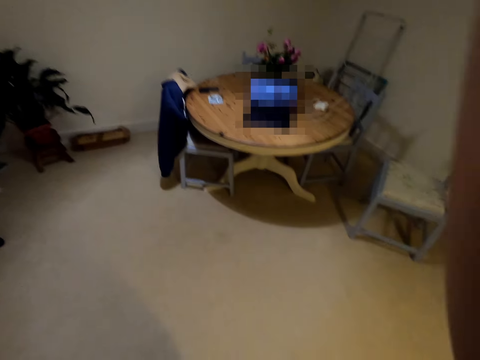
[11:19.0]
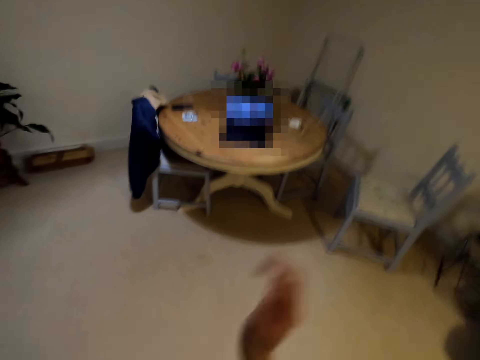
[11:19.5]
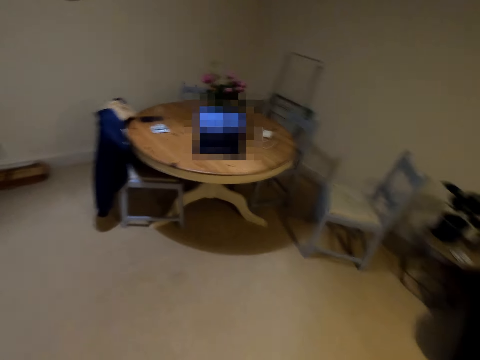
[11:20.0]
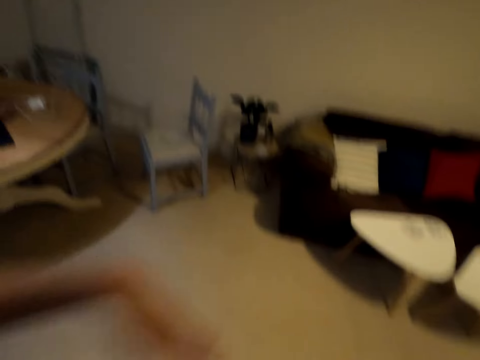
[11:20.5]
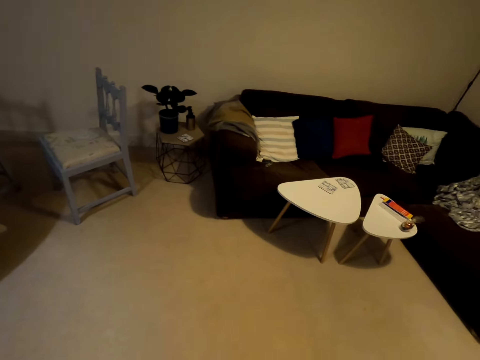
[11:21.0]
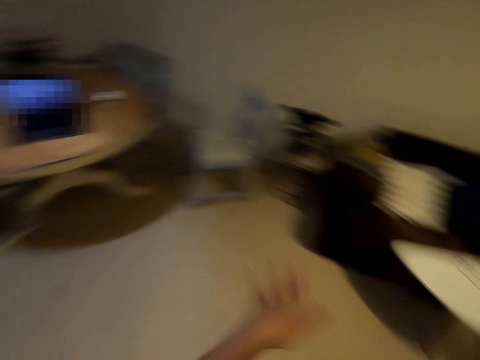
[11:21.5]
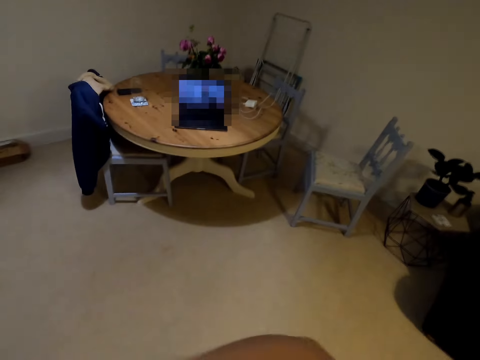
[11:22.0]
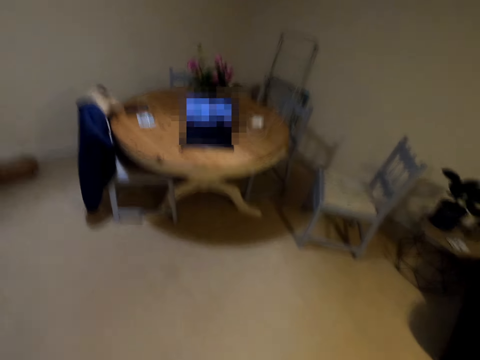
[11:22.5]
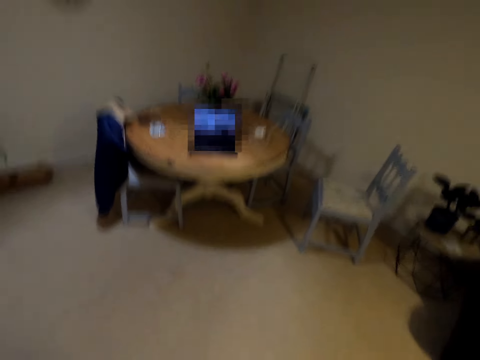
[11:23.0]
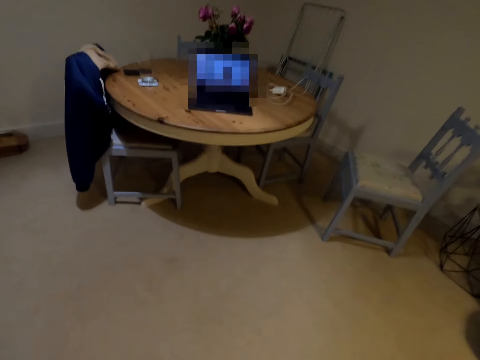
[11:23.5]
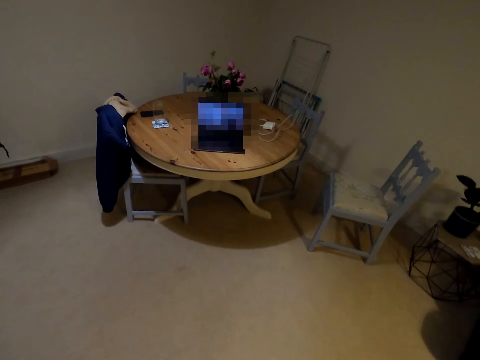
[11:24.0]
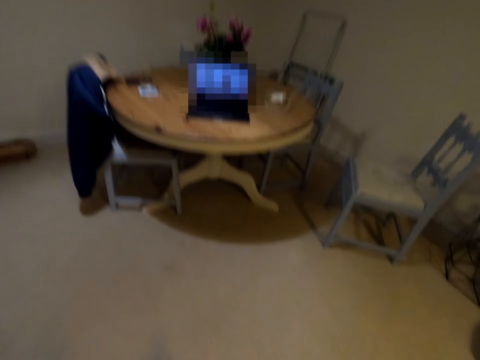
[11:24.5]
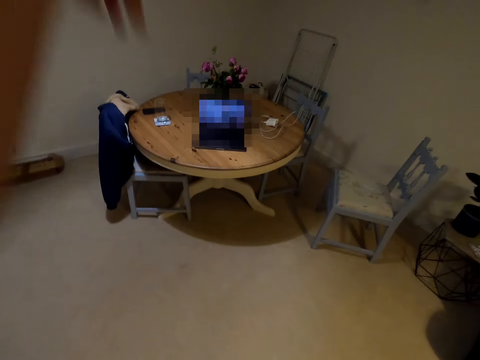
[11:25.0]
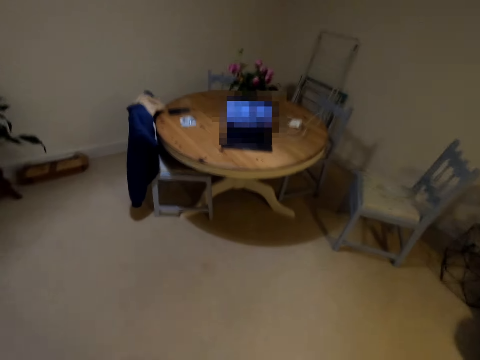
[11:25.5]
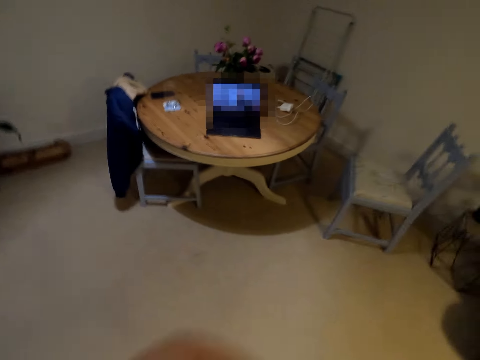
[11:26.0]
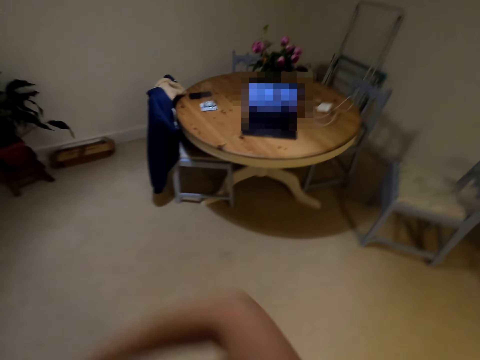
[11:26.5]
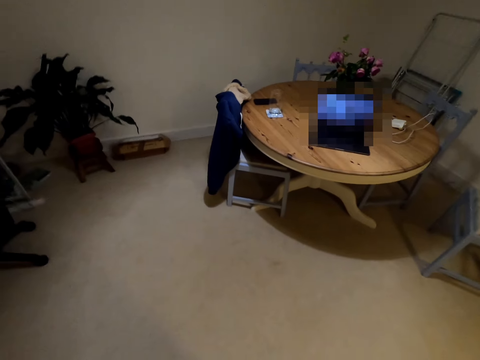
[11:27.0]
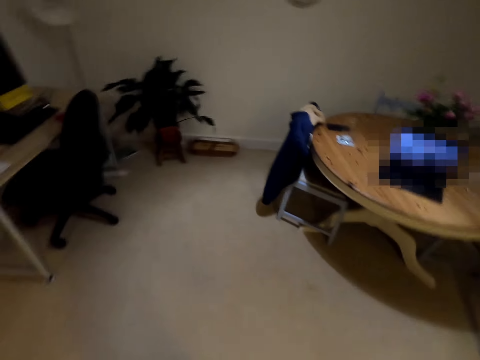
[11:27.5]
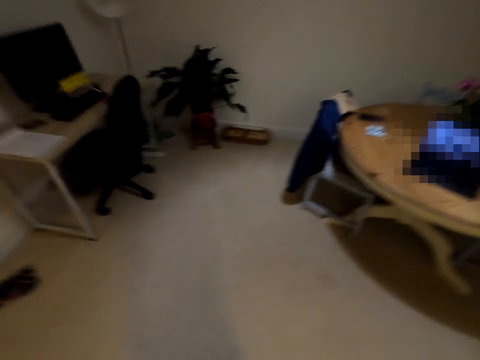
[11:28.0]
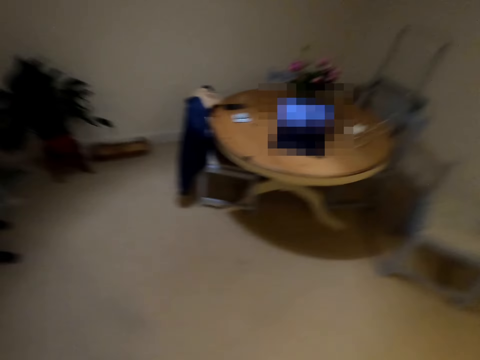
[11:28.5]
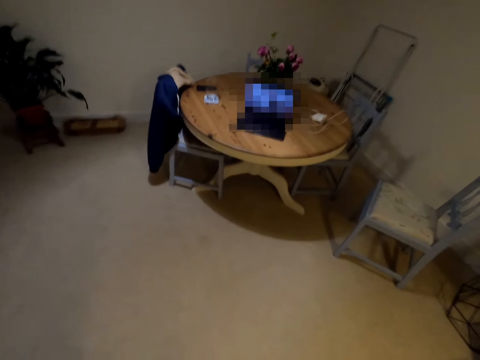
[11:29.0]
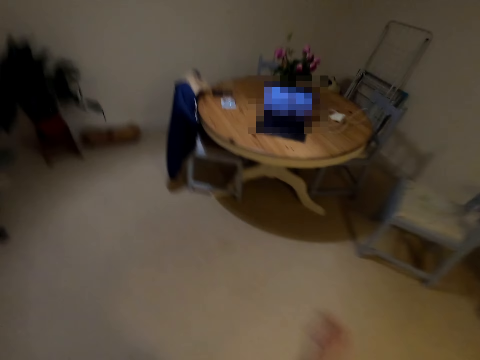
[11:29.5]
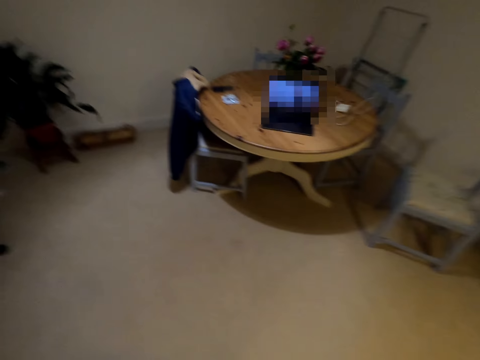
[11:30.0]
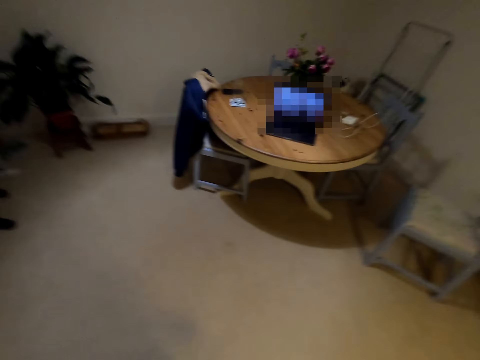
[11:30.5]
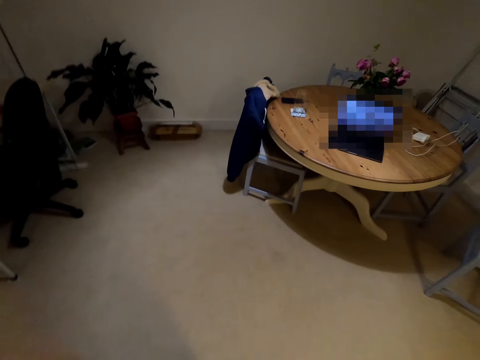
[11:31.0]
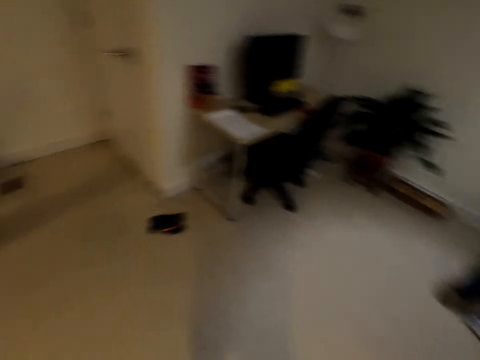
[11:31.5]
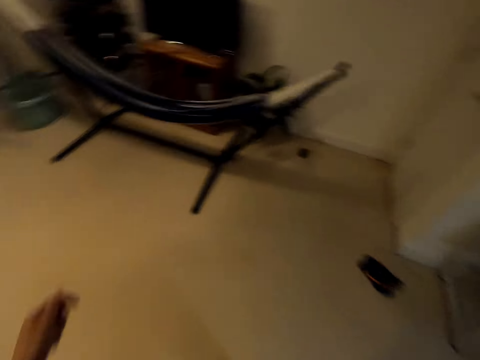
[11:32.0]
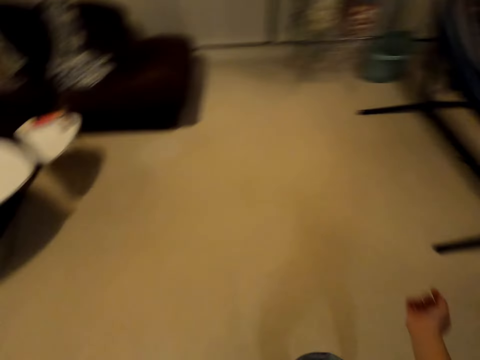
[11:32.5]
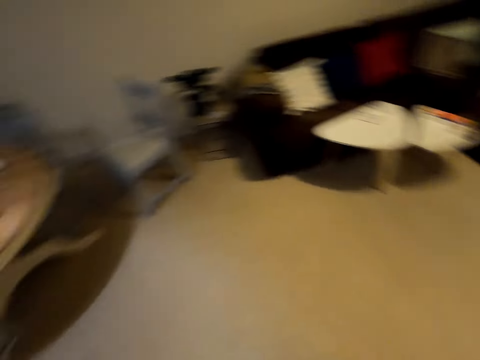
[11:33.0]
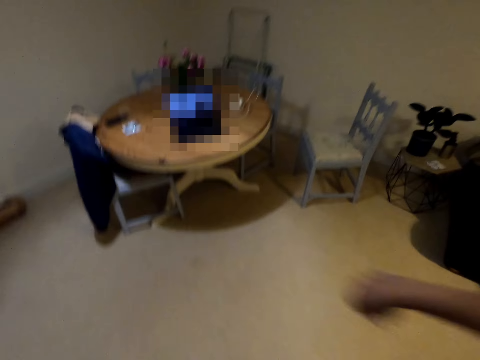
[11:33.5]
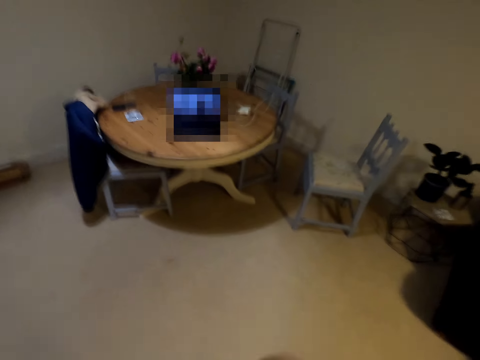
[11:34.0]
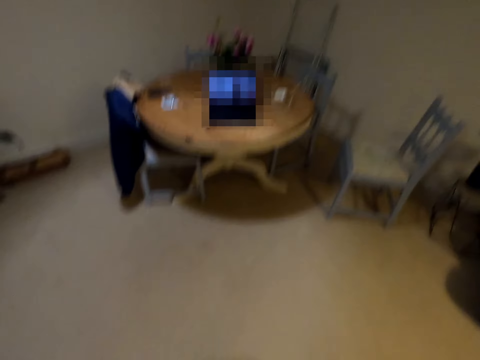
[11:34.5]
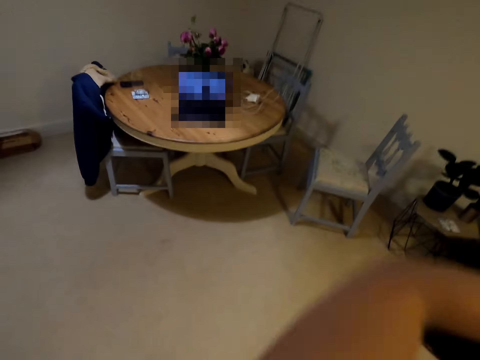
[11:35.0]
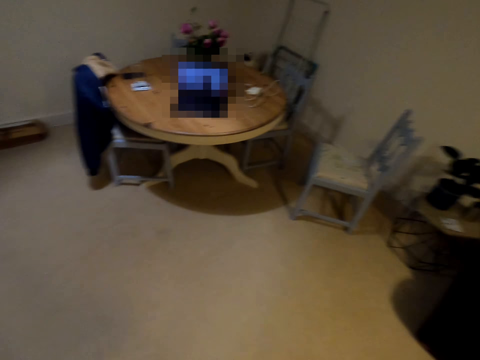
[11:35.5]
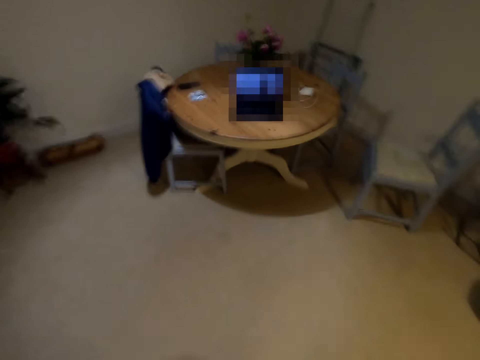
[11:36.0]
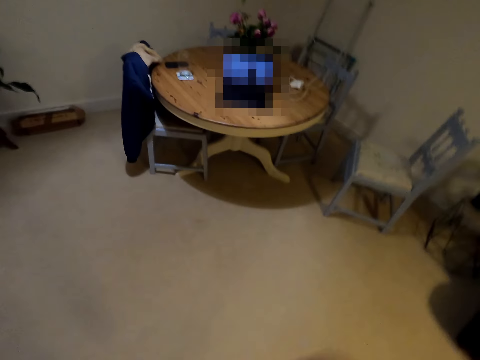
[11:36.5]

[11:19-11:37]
The camera wearer lifts her hand up. She looks around. She lifts her hands up. She dances in the house. She lifts her hands up again. She claps her hands. She lifts her hands up. She turns around and dances in the house.

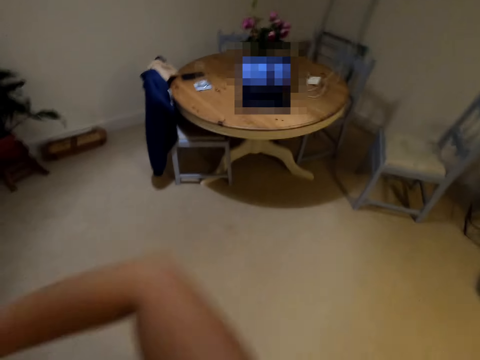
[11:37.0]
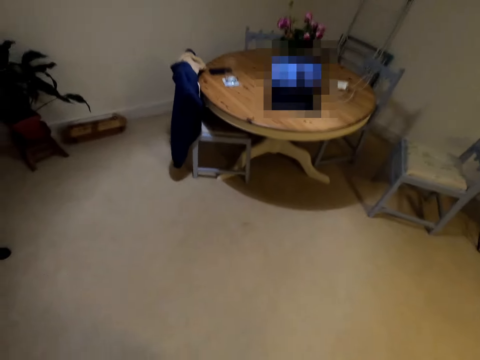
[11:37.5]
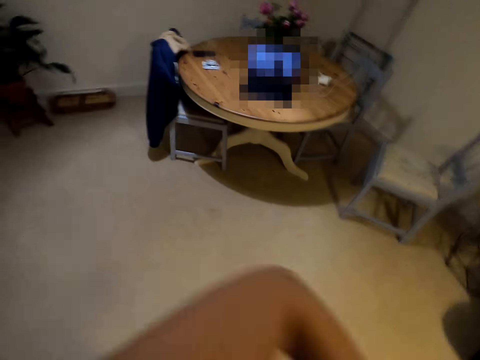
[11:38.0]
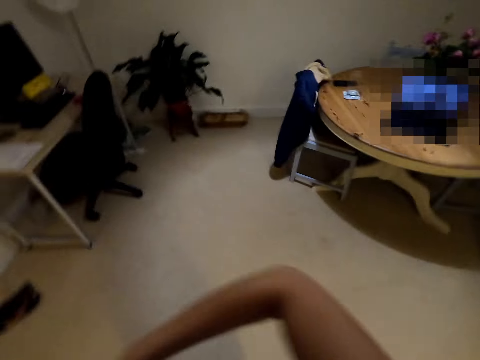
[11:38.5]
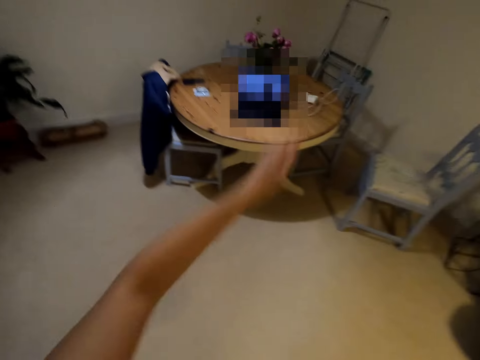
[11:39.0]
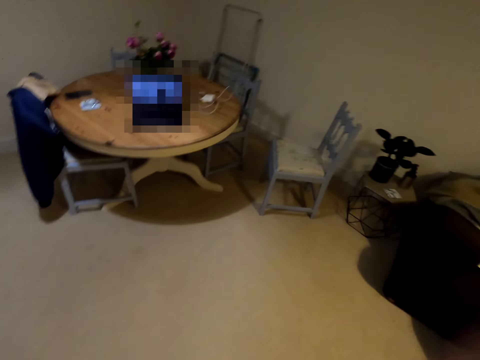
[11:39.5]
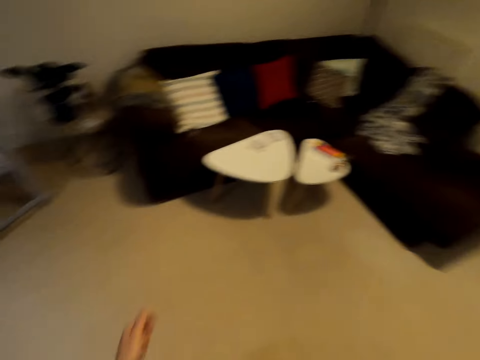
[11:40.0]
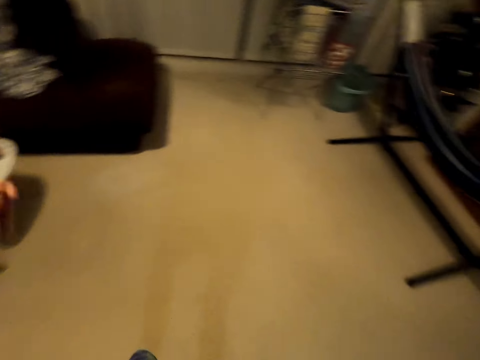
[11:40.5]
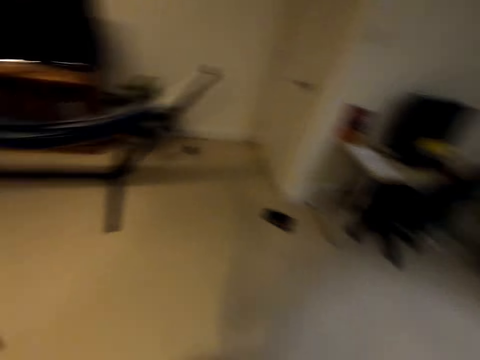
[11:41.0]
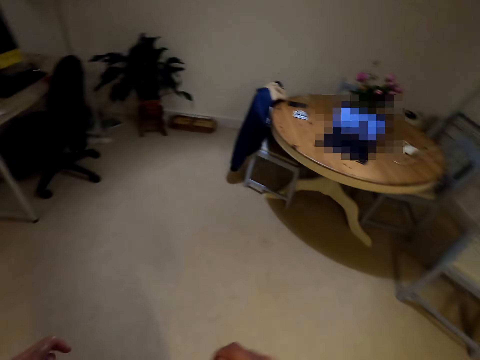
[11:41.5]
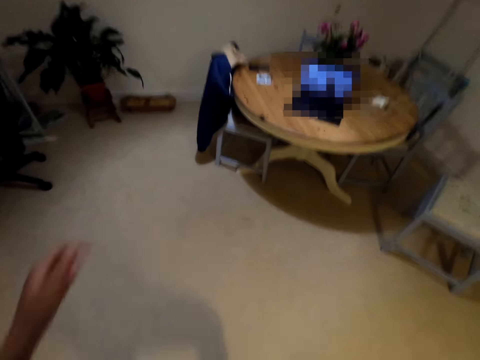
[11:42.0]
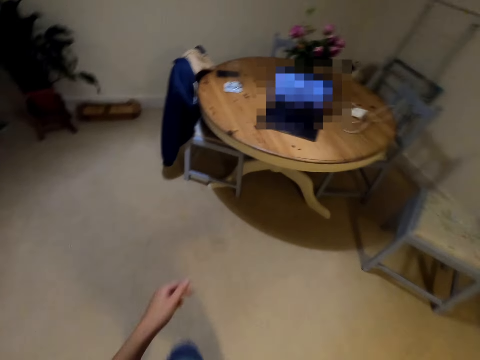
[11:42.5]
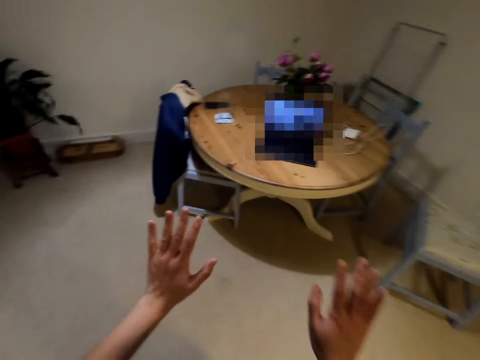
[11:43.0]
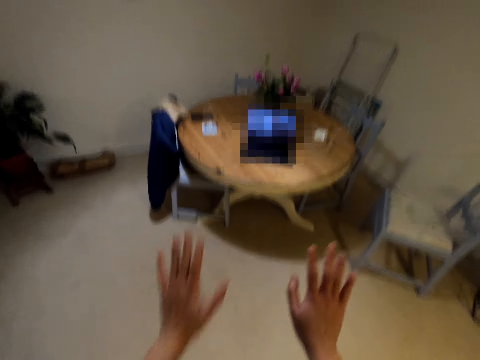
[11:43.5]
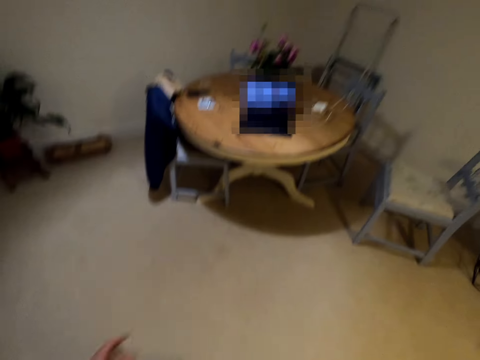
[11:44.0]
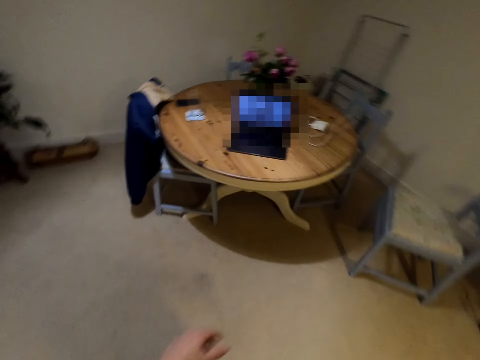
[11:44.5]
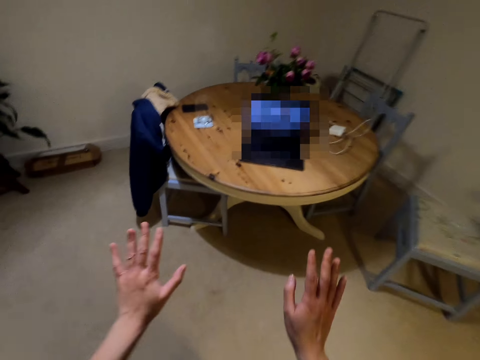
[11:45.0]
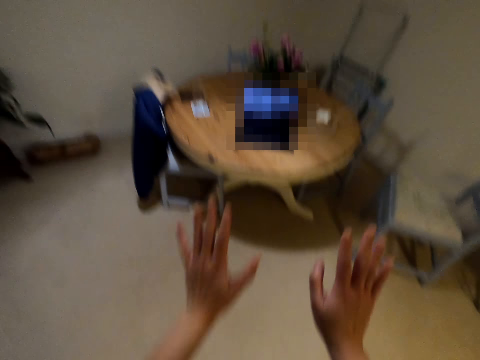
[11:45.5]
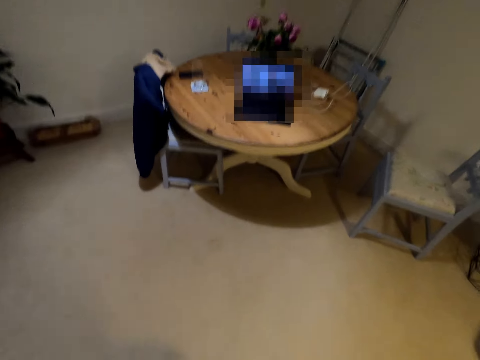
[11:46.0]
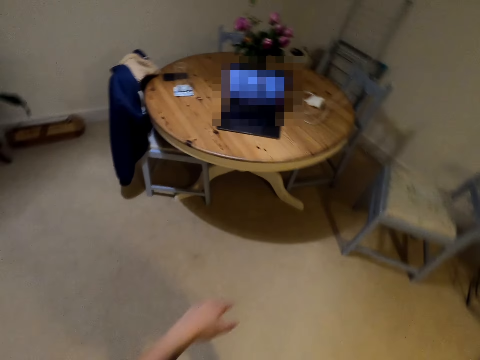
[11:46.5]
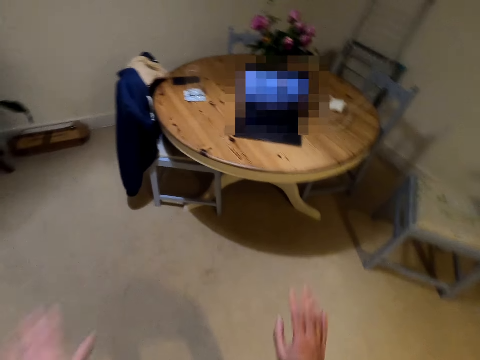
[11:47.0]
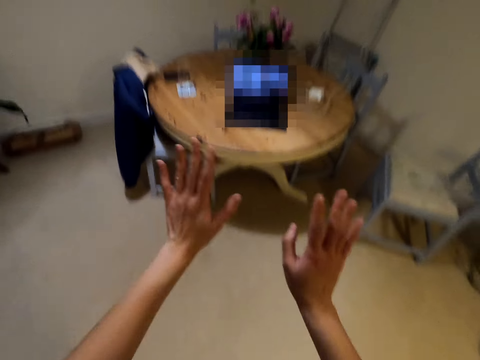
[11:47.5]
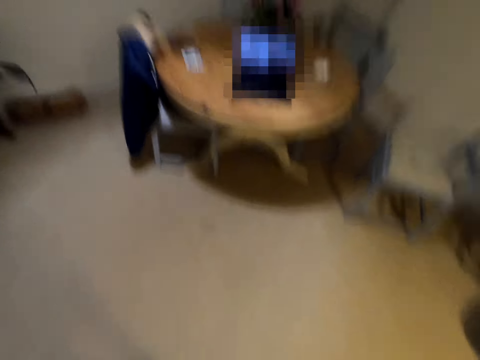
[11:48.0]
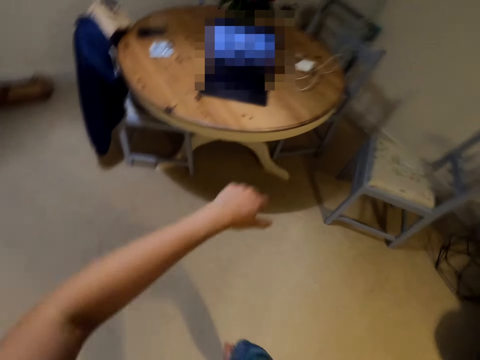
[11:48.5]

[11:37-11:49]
The camera wearer claps her hands. She turns around and dances in the house. She looks at her hands repeatedly.
